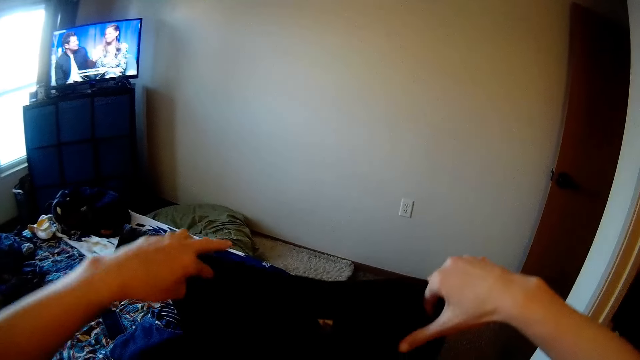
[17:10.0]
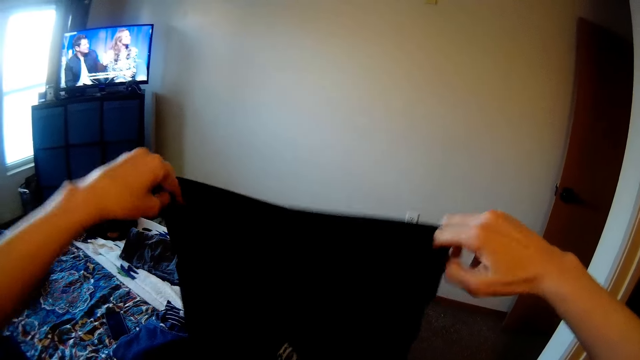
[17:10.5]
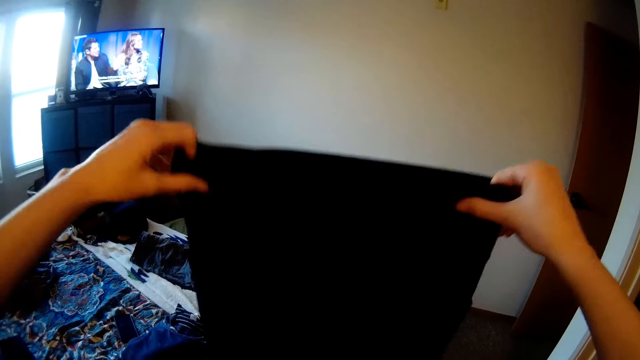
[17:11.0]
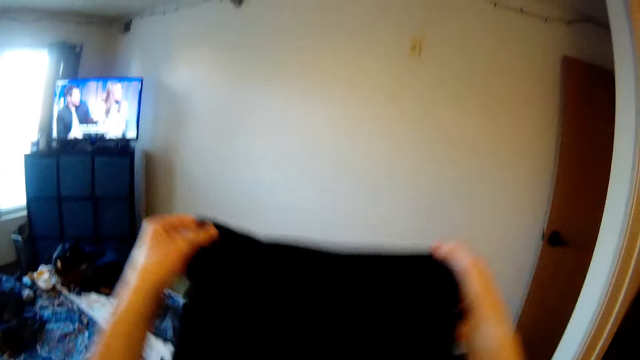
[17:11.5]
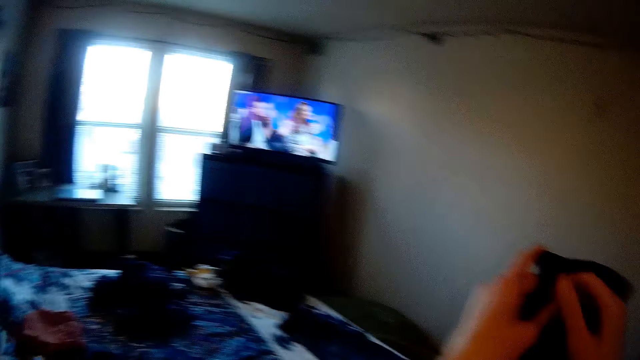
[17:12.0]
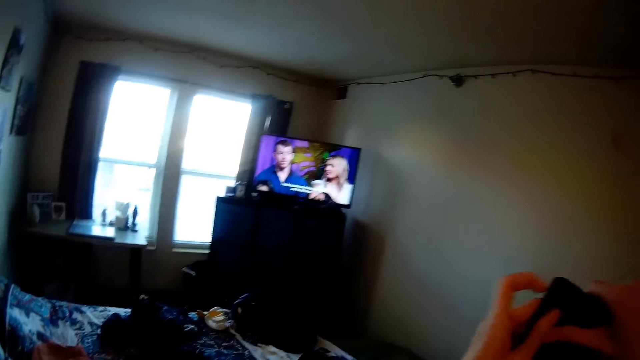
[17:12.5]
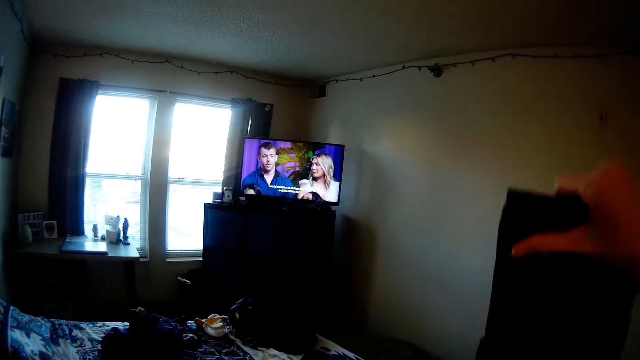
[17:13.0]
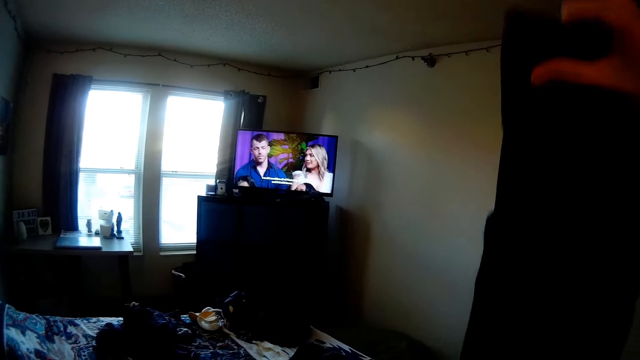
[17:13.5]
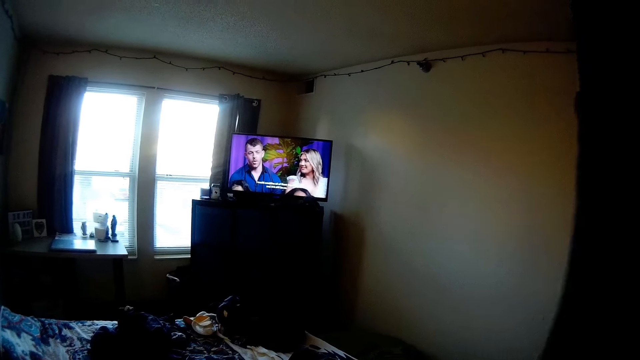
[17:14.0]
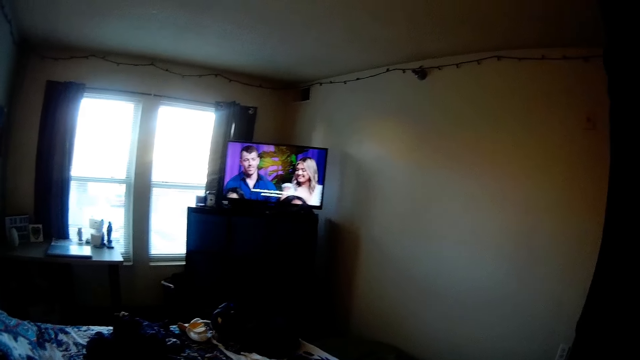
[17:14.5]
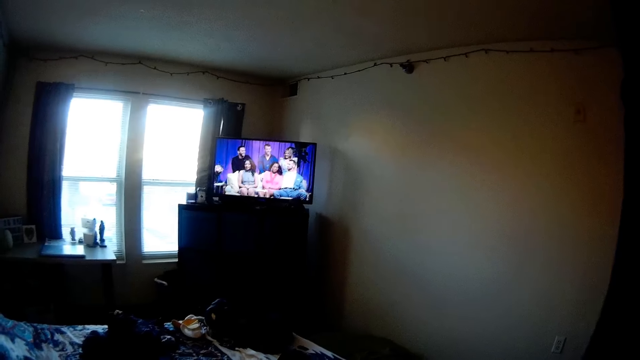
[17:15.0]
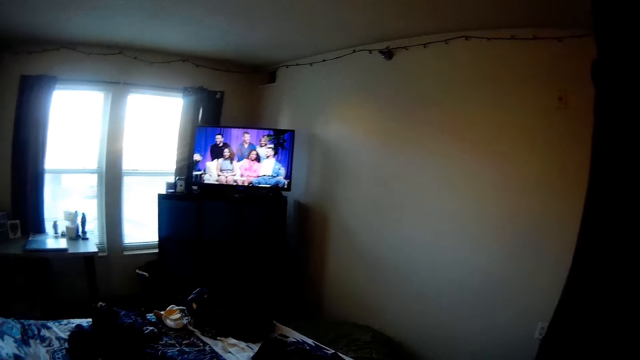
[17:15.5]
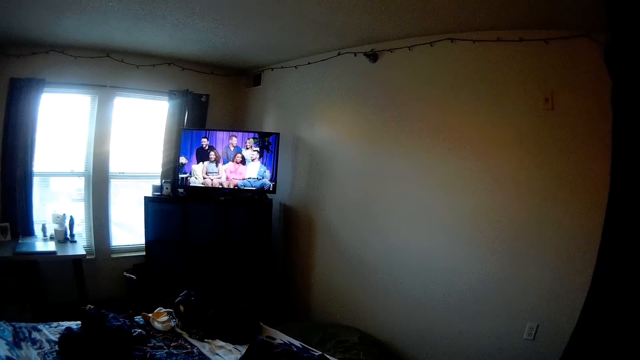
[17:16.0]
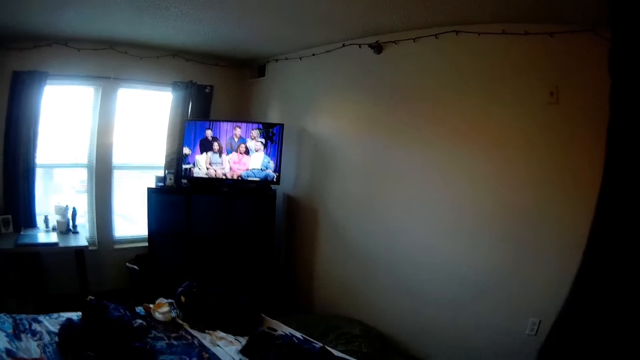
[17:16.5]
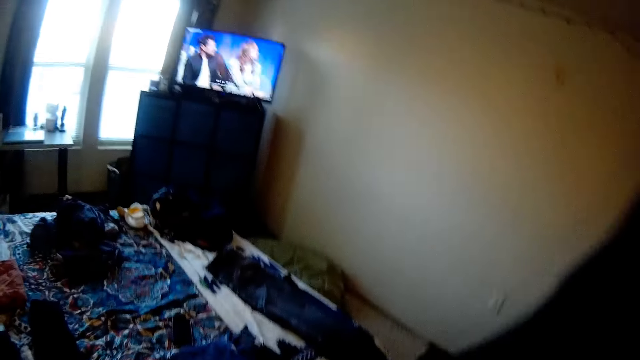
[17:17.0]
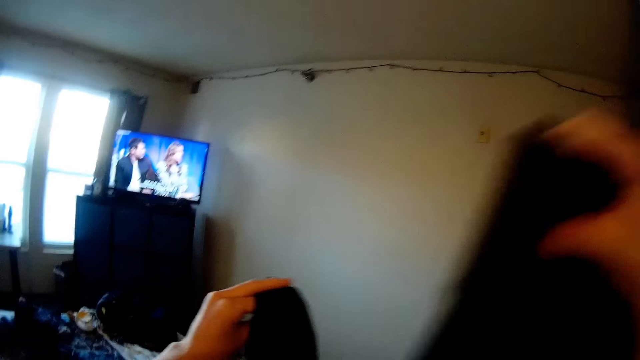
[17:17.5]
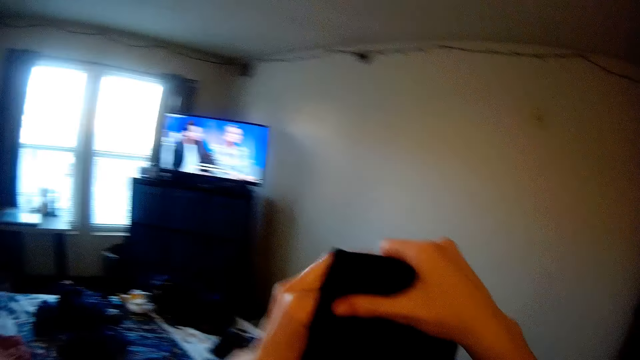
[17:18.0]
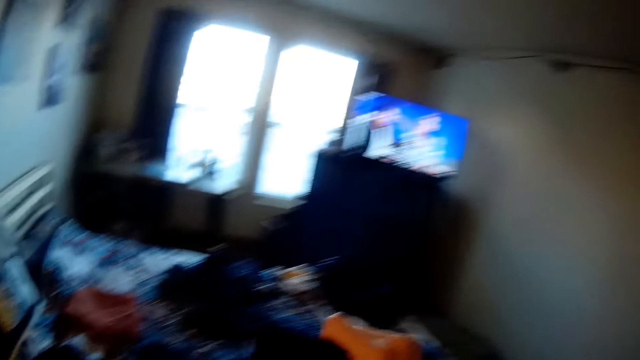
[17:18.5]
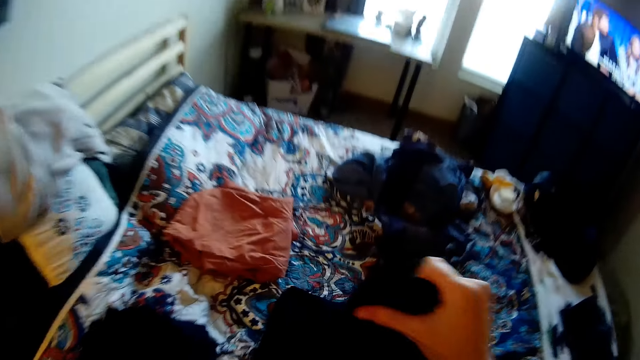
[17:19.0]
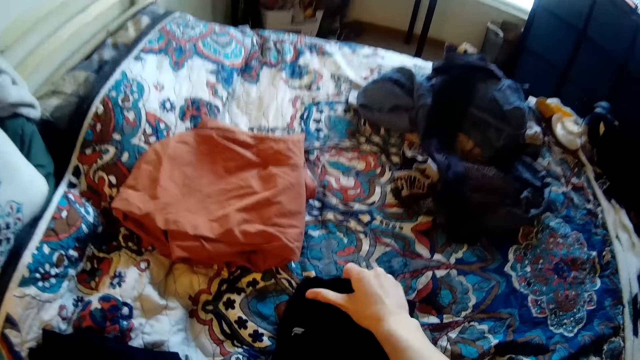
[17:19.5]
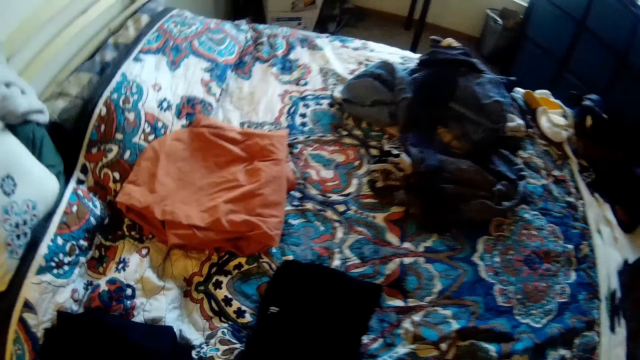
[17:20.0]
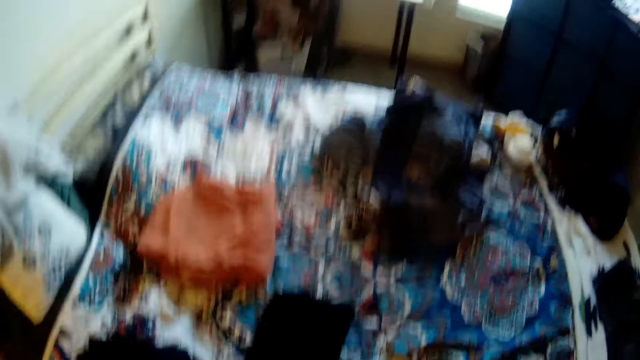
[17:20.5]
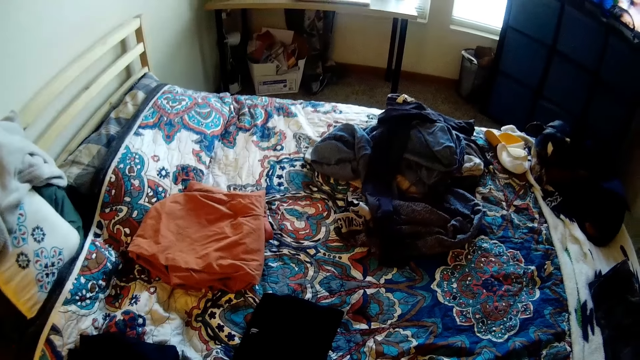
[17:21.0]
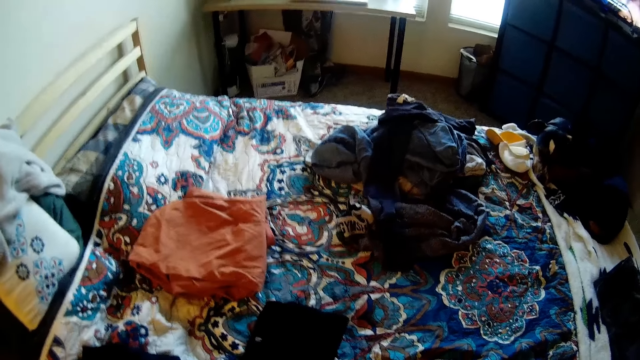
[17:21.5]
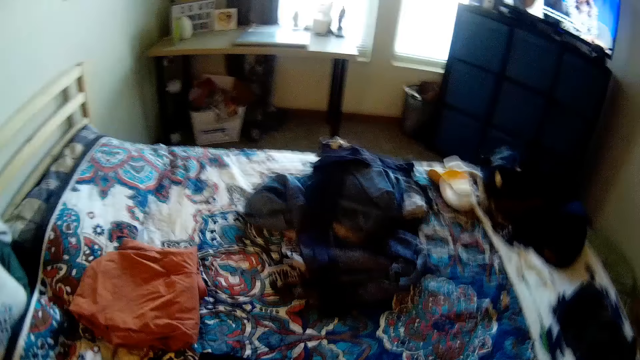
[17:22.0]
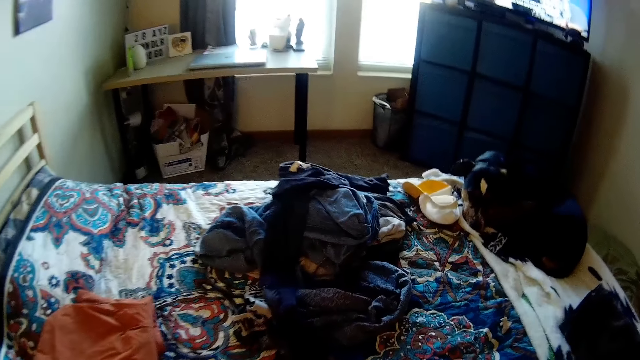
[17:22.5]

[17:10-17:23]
The camera wearer holds the cloth. They fold the cloth. They put the folded cloth on the bed.

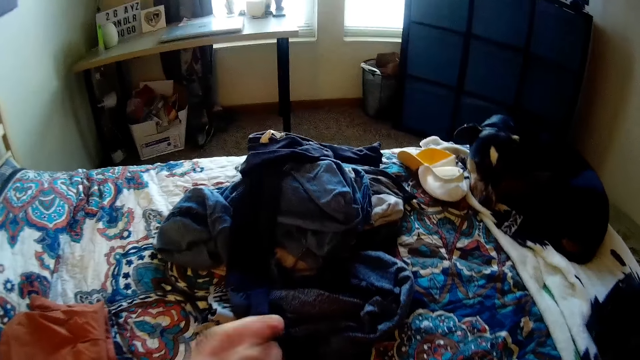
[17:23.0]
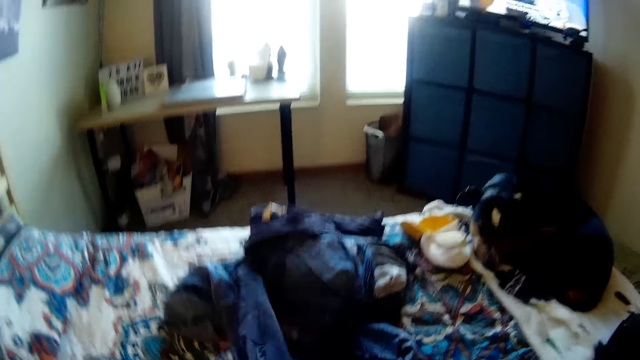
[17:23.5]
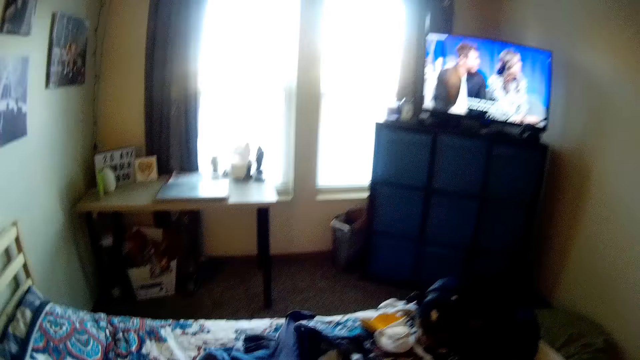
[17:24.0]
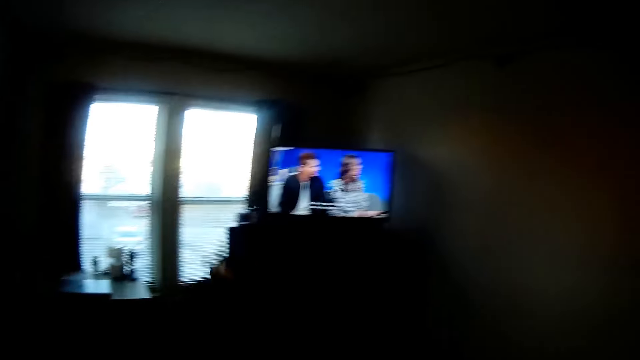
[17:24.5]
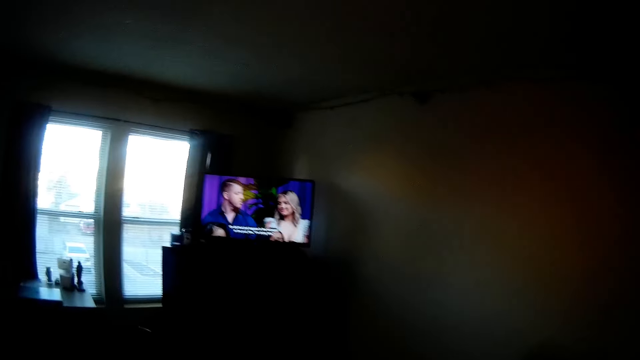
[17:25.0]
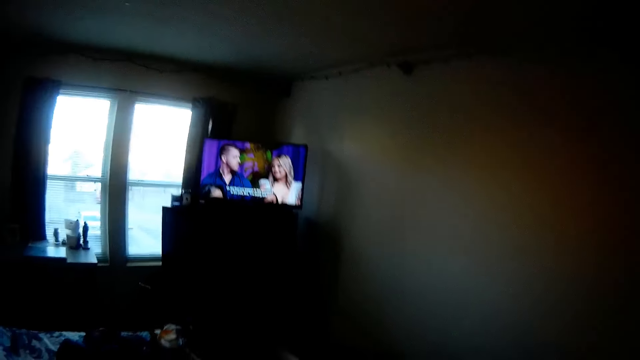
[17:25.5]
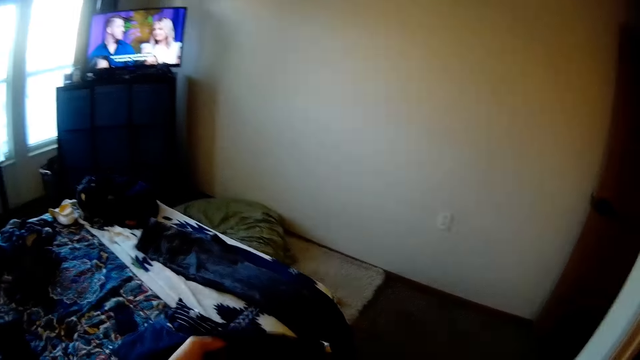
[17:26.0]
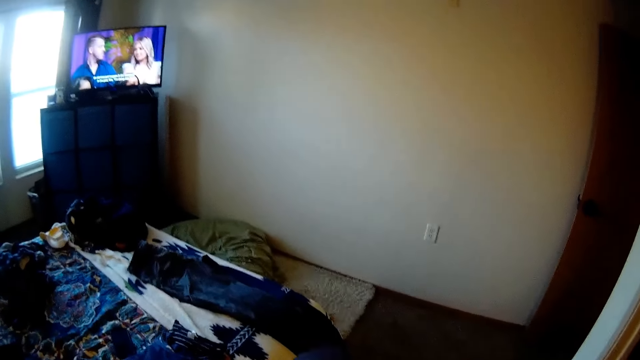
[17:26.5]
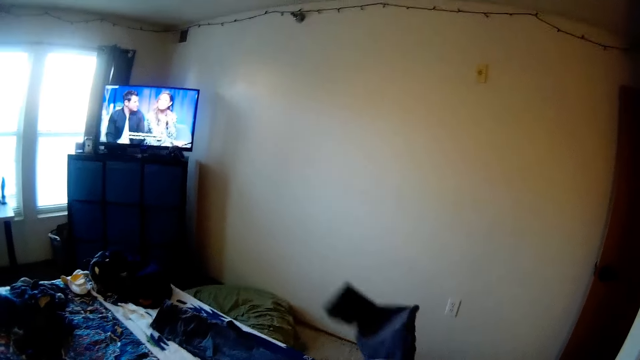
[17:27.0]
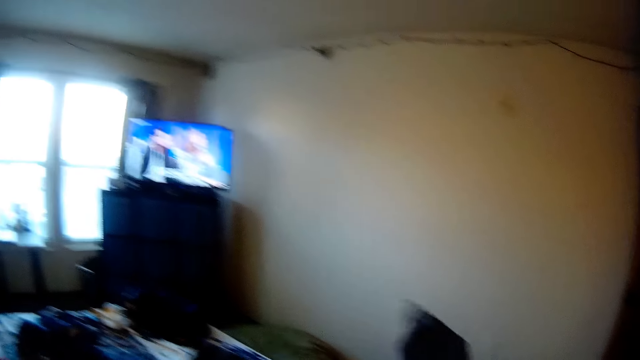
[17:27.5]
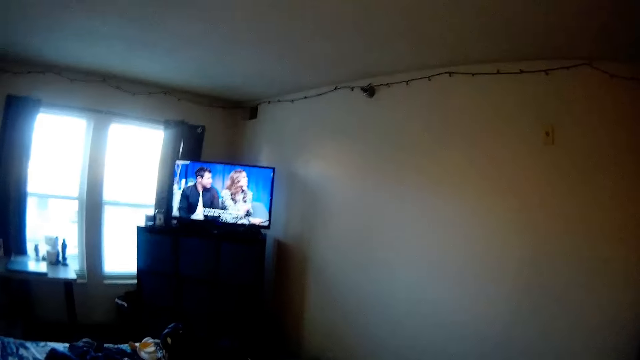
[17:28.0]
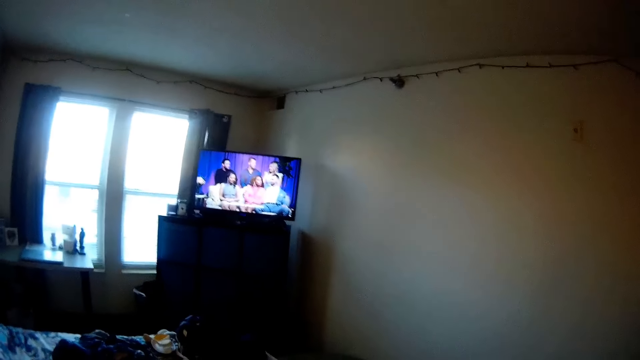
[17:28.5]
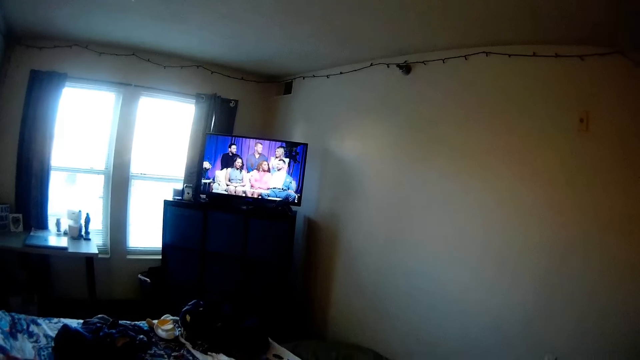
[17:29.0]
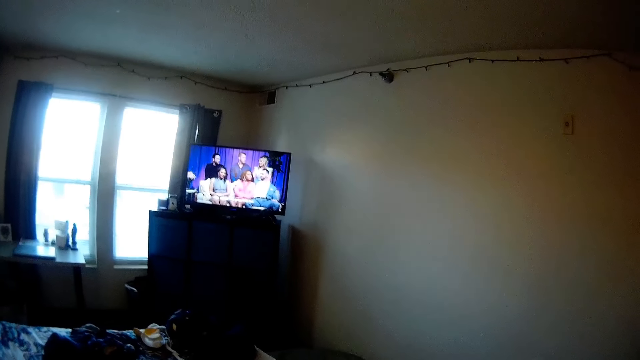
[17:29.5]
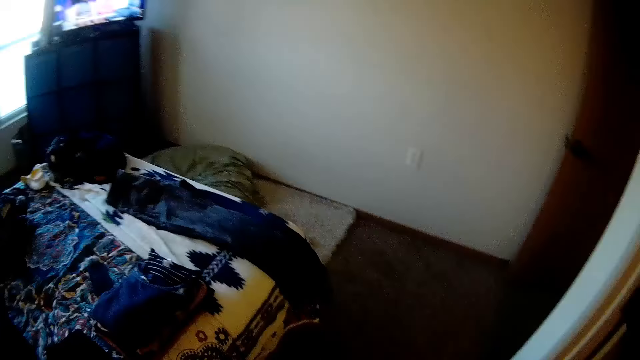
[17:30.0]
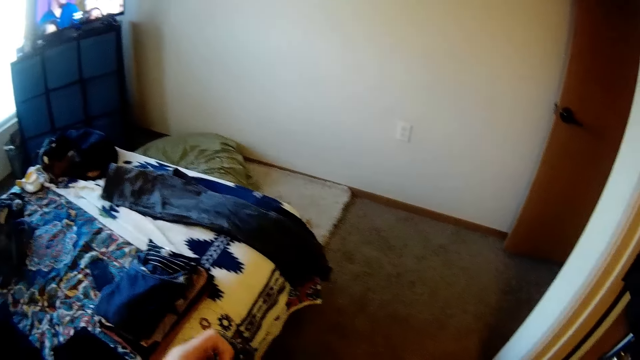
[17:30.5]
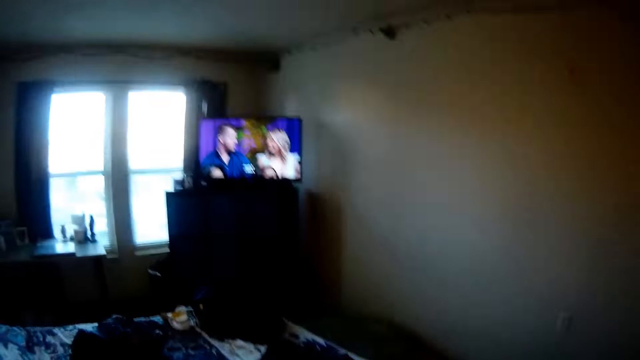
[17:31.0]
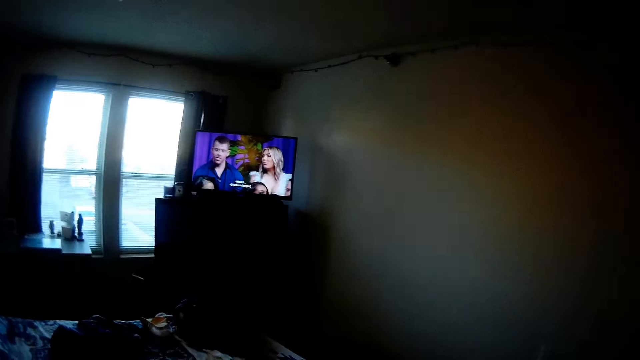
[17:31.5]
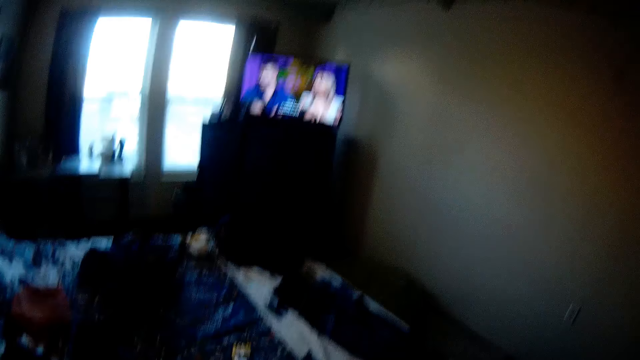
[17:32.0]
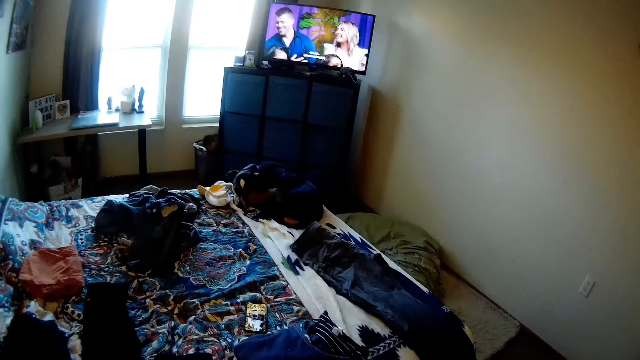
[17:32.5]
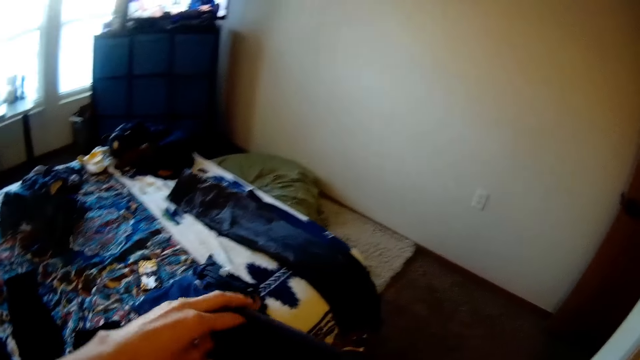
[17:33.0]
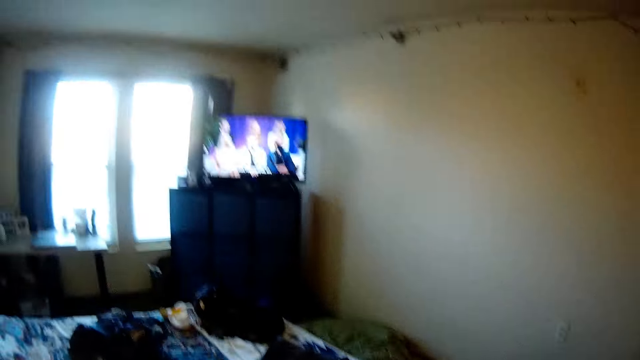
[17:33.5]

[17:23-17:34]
The camera wearer picks up another cloth on the bed. They adjust the cloth. They watch the television.
